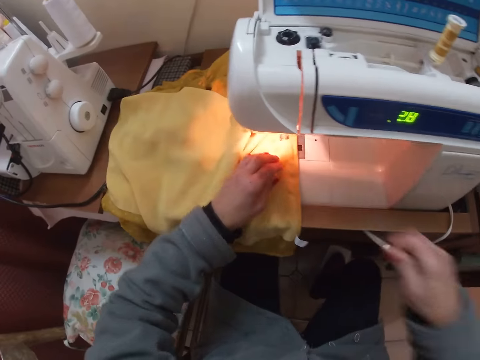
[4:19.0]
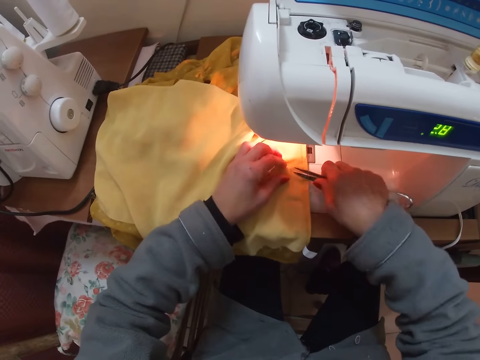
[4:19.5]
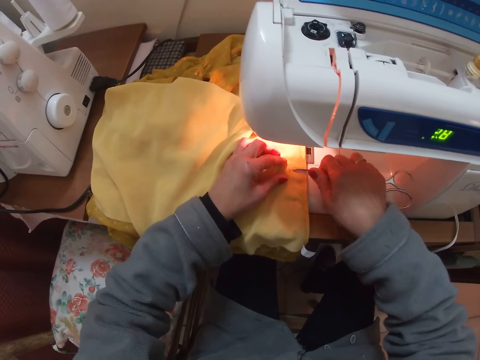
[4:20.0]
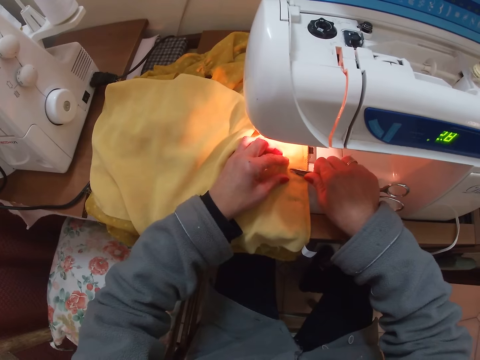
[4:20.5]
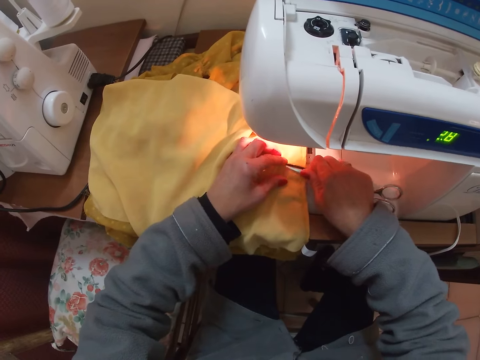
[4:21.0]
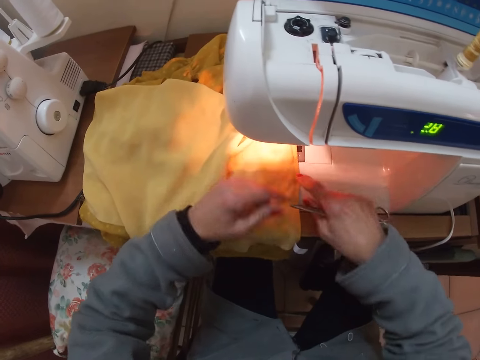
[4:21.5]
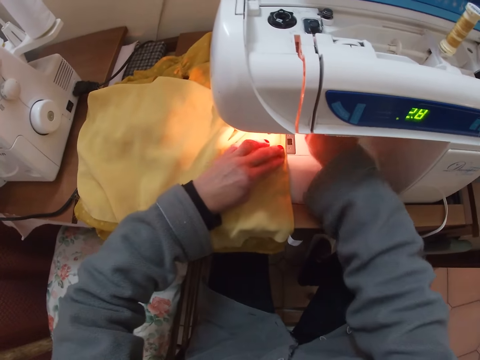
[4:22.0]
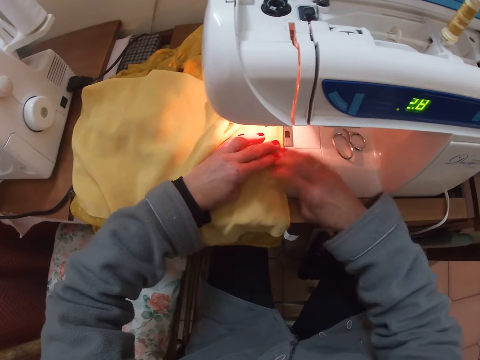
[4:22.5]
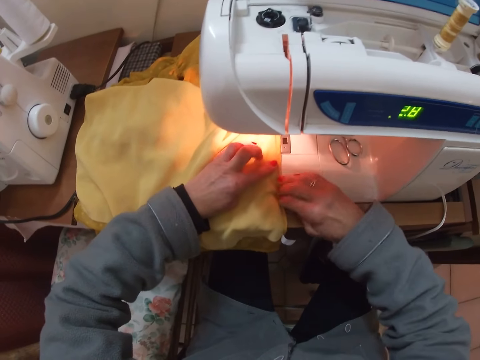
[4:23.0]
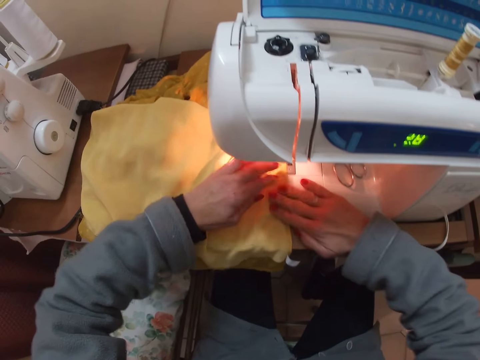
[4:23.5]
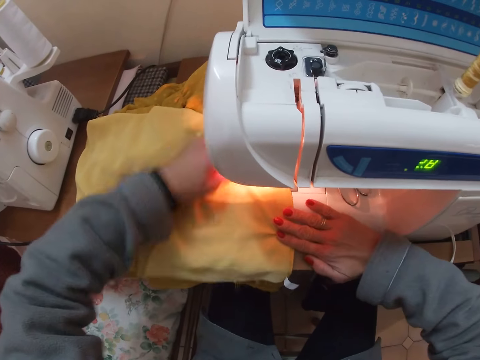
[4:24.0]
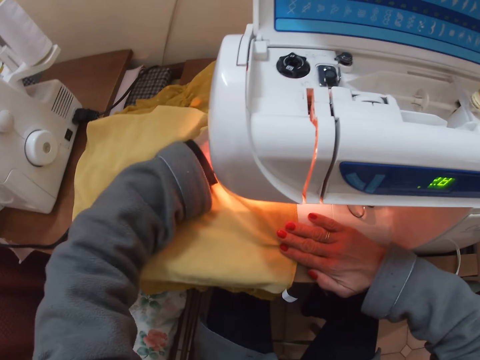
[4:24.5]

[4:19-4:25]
The camera wearer cuts thread from the blouse with the scissors. They put the scissors on the sewing machine. They spread the blouse. They adjust the blouse on the machine.

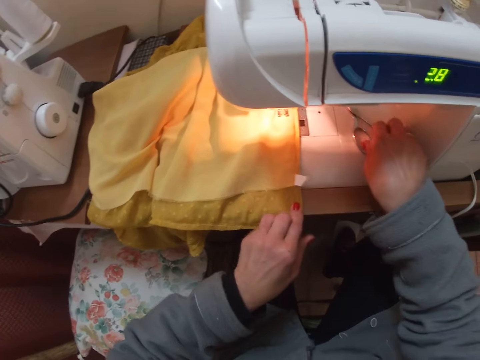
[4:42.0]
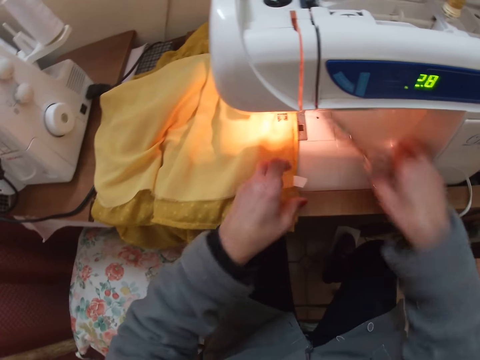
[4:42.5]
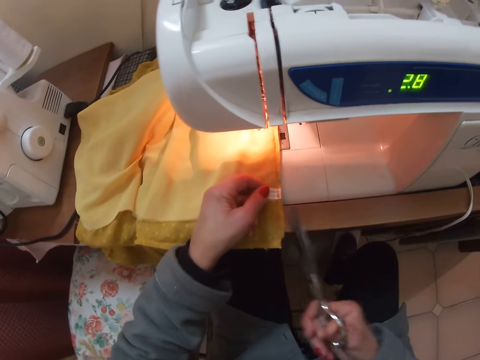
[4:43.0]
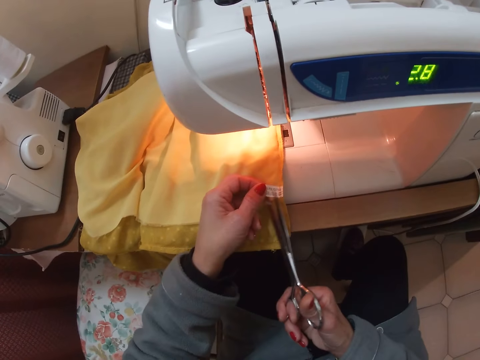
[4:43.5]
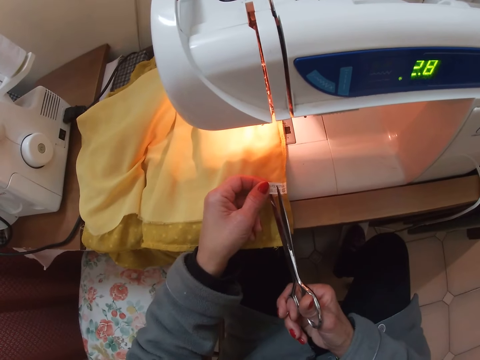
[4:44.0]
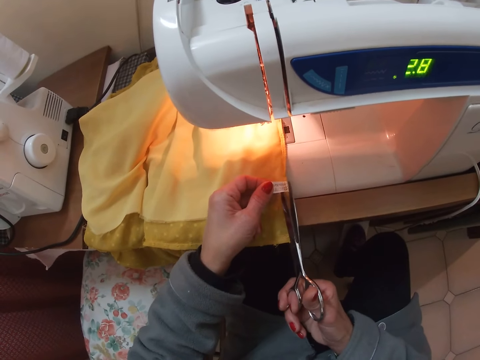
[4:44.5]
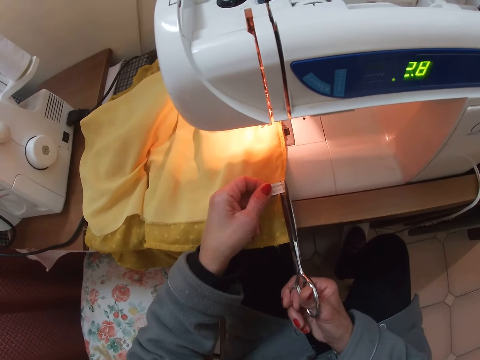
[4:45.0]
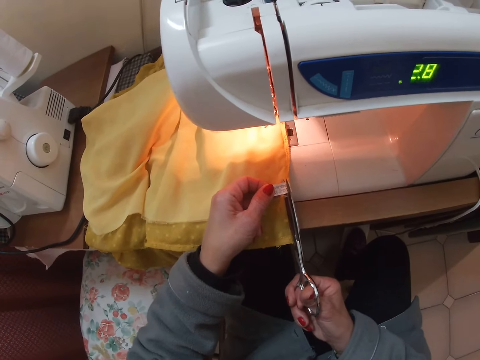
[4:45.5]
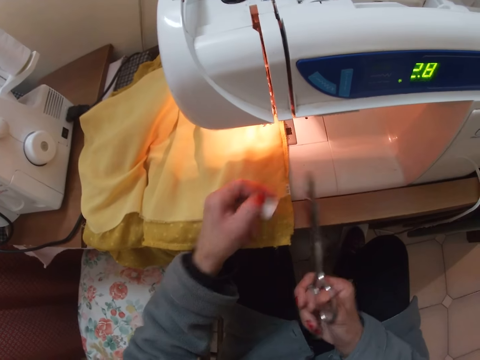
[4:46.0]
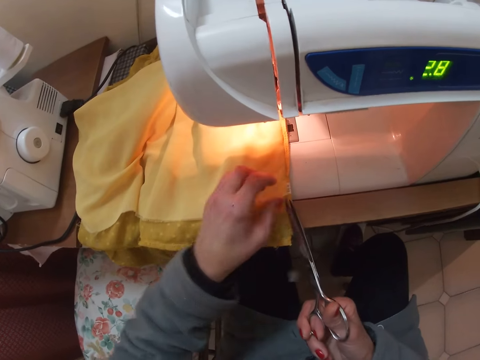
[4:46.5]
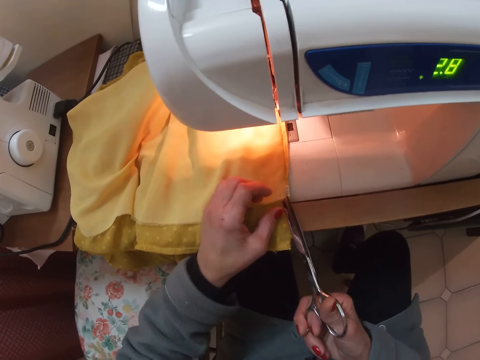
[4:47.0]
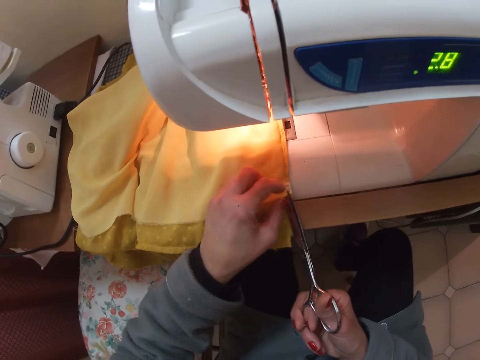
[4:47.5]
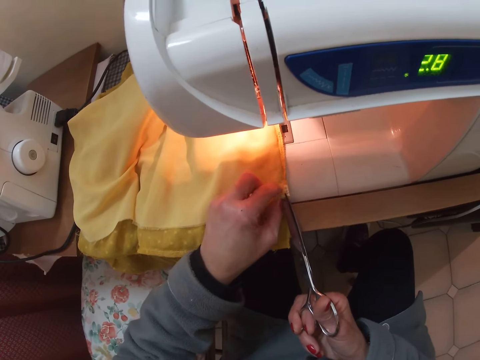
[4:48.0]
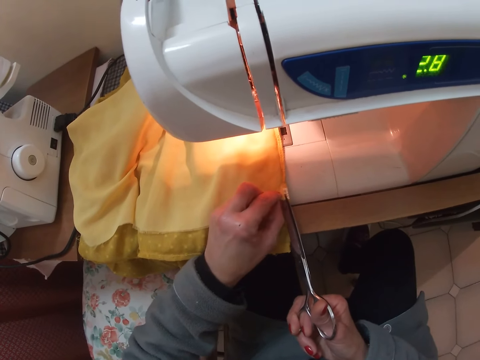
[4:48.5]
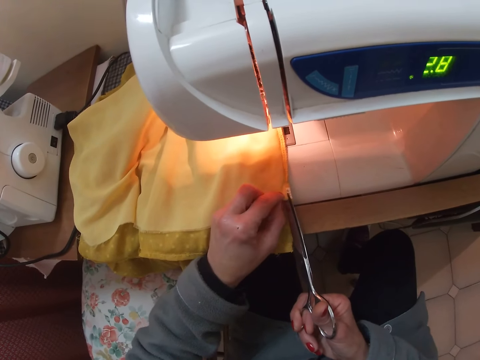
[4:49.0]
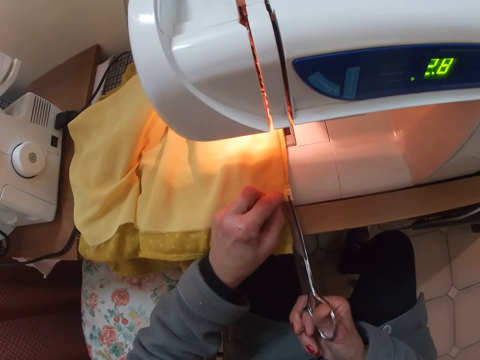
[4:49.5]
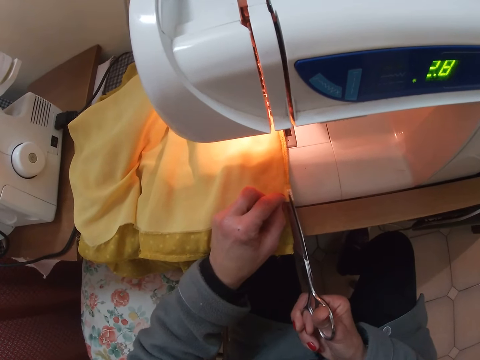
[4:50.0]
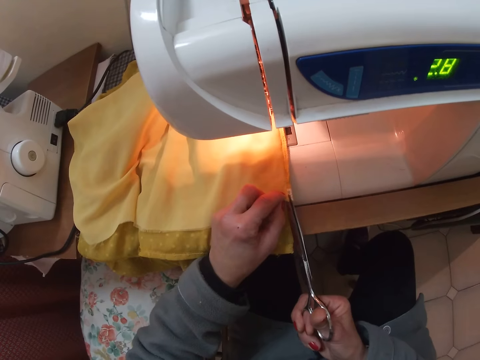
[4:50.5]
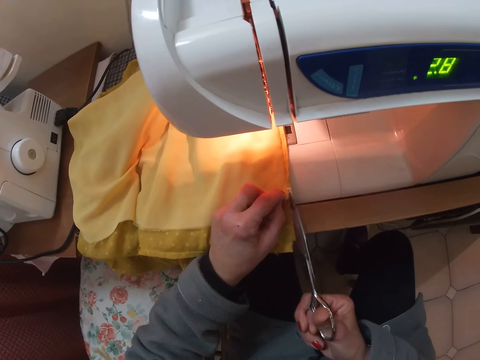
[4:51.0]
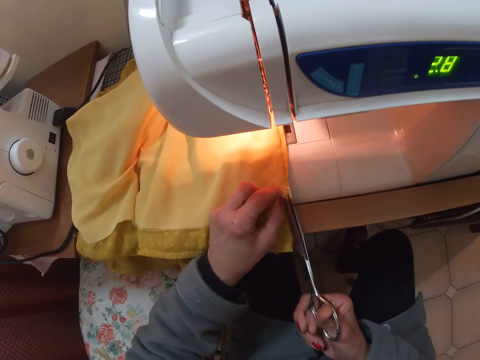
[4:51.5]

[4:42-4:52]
The camera wearer picks up the scissors from the machine. They cut a label from the cloth with the scissors. They throw the paper on the floor. They cut the fabric with the scissors.

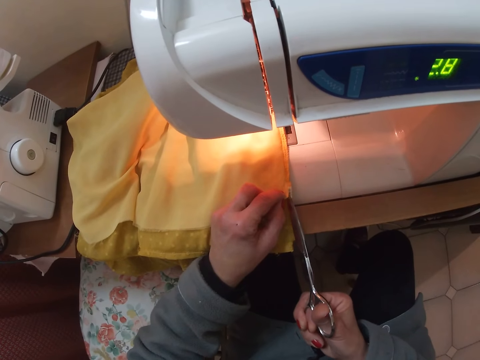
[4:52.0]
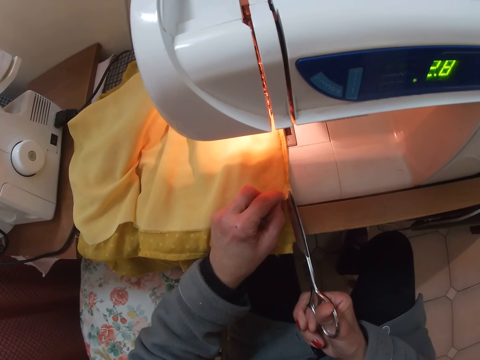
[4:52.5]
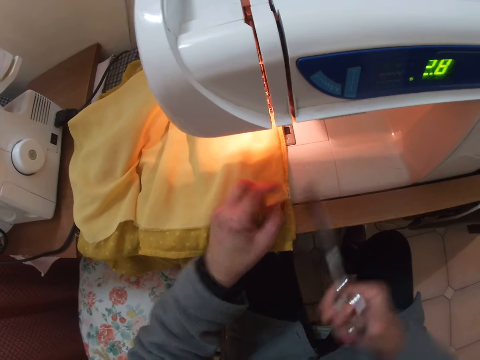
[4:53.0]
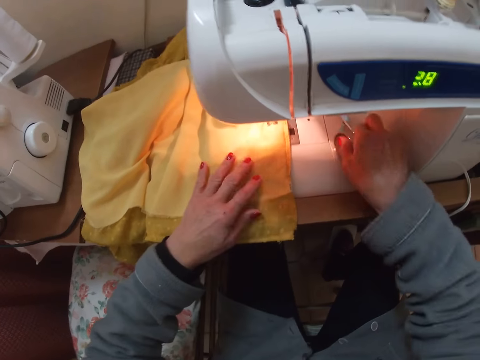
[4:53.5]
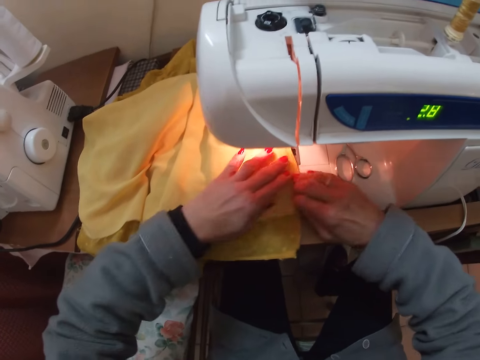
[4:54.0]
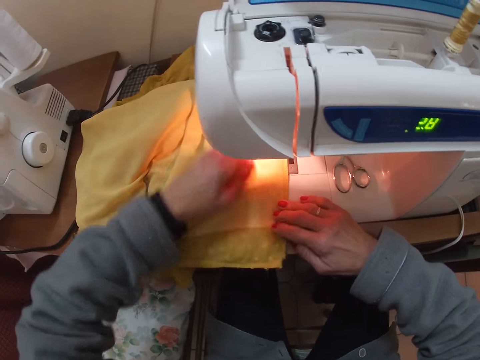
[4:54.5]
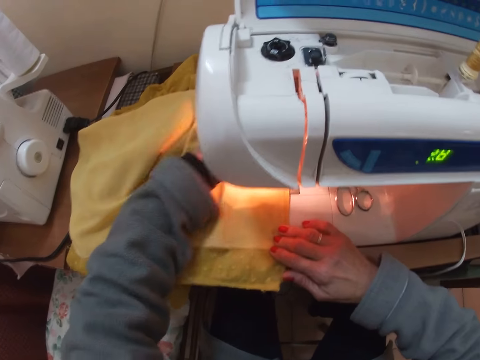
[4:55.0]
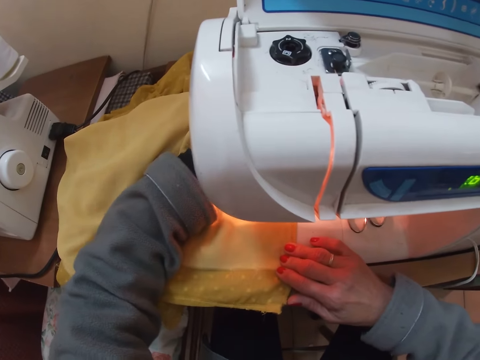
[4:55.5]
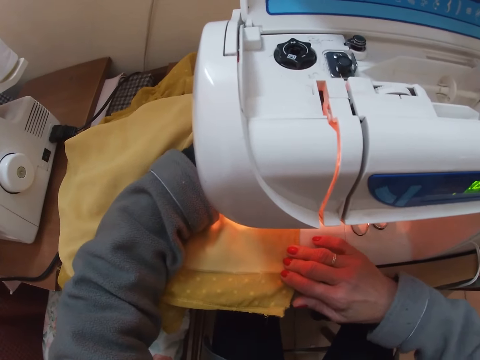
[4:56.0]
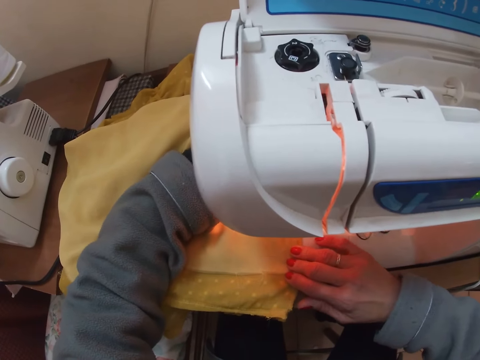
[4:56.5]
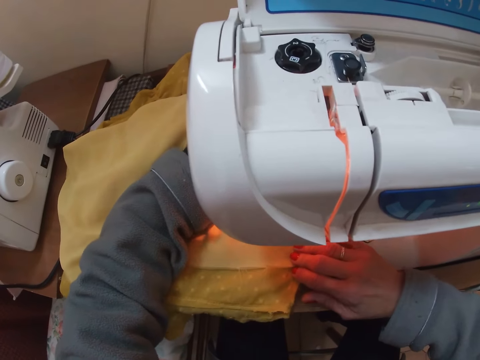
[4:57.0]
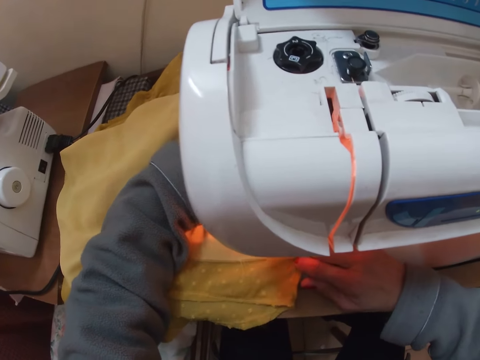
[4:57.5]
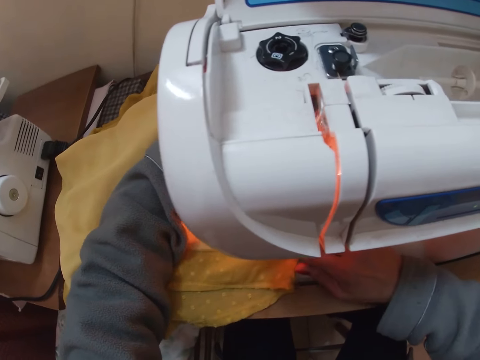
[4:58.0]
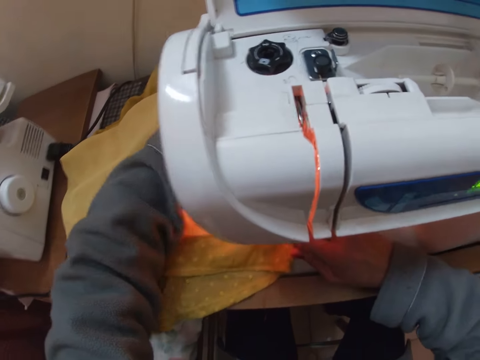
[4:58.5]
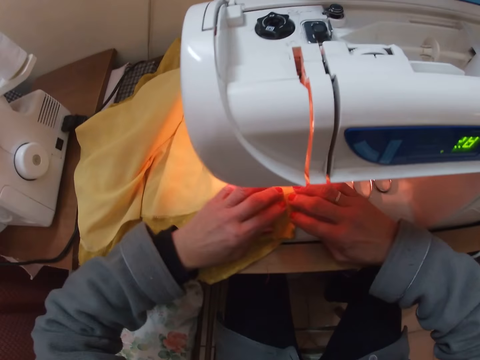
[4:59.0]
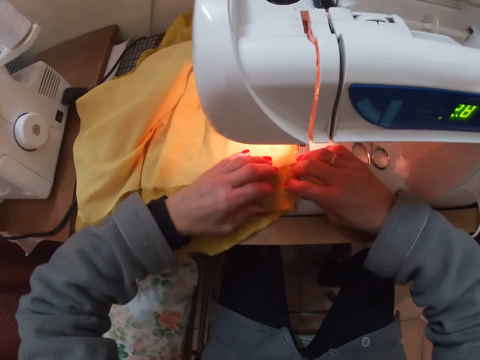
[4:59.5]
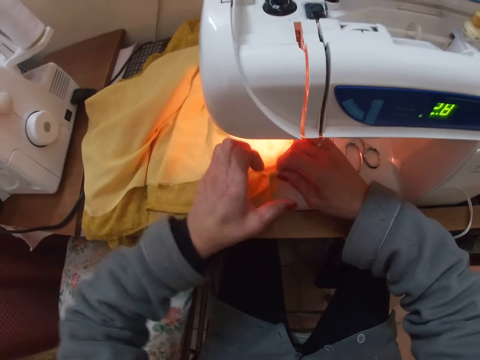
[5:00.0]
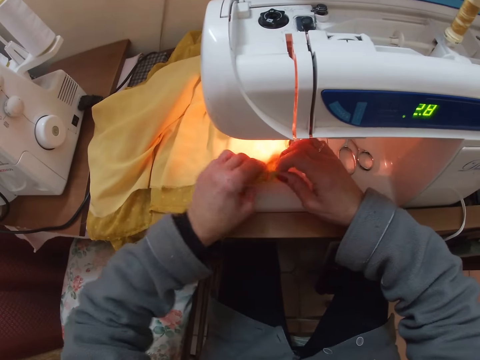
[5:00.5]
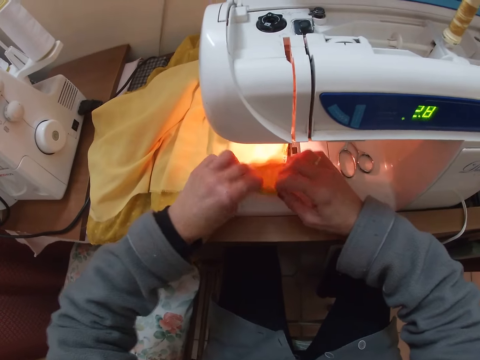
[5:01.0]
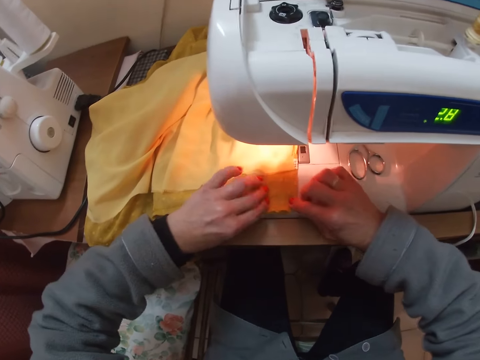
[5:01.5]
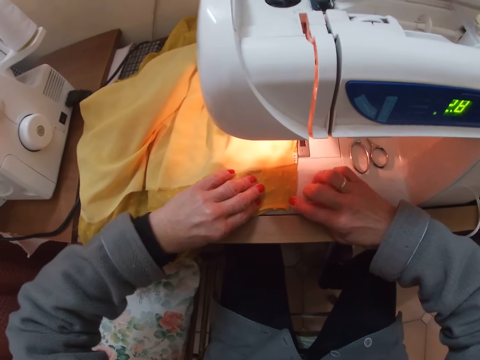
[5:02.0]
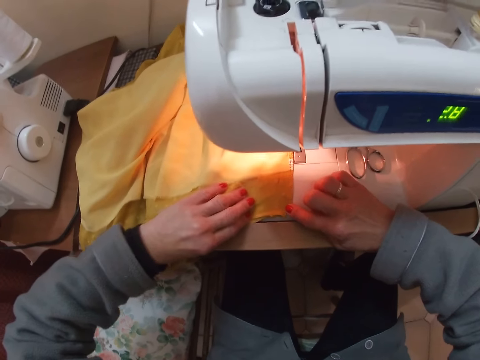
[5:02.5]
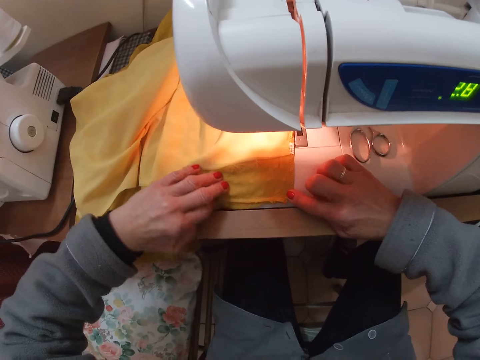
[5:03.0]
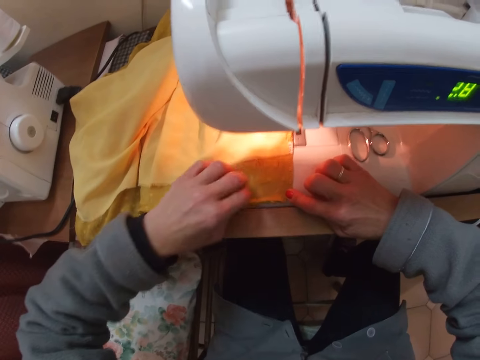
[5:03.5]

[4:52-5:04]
The camera wearer puts the scissors on the sewing machine. They hold the fabric with both hands. They adjust the blouse on the machine with both hands. They sew the fabric with the sewing machine. They lift the fabric. They adjust the blouse on the machine with both hands. They put the fabric on the sewing machine.
